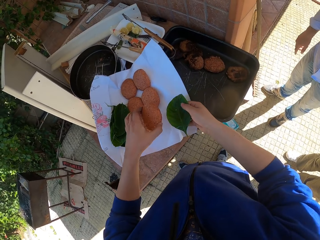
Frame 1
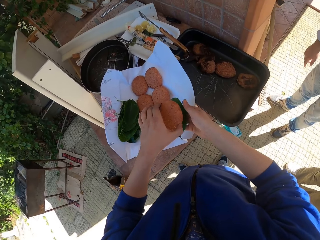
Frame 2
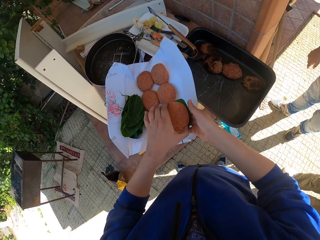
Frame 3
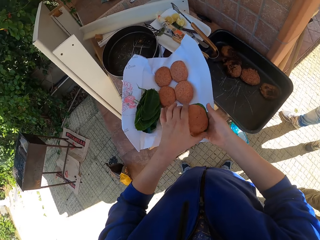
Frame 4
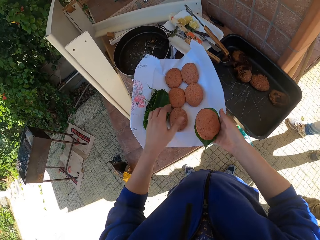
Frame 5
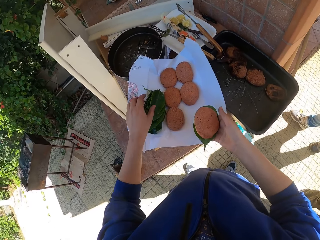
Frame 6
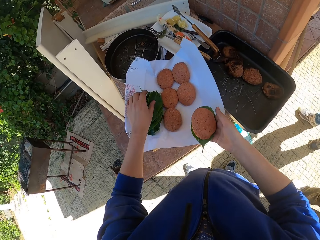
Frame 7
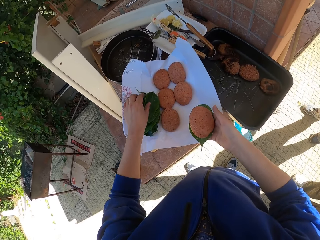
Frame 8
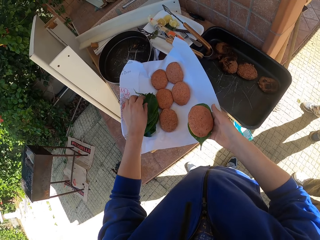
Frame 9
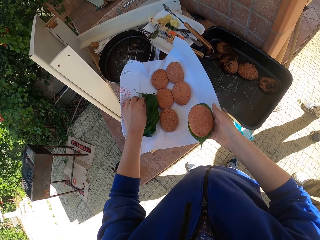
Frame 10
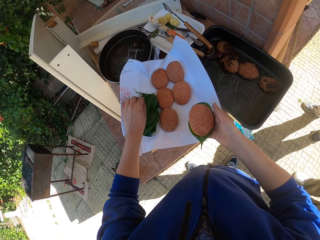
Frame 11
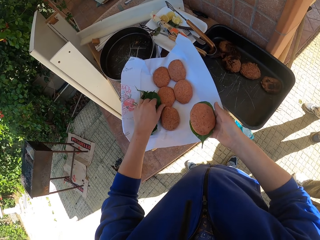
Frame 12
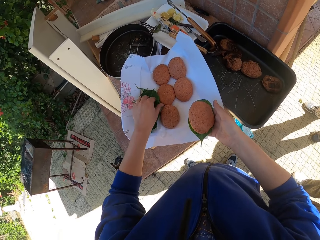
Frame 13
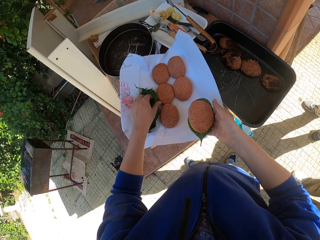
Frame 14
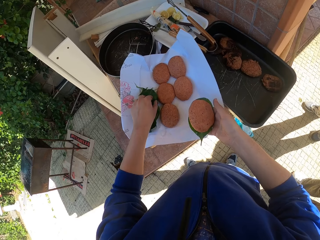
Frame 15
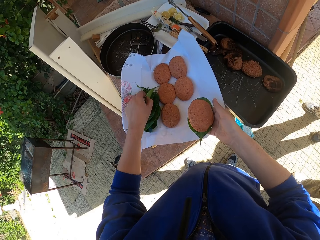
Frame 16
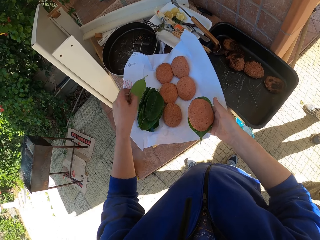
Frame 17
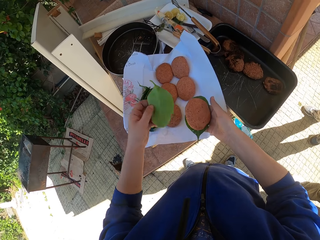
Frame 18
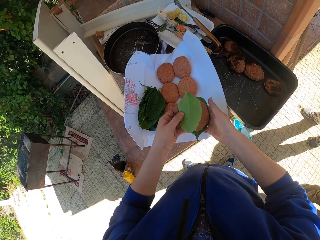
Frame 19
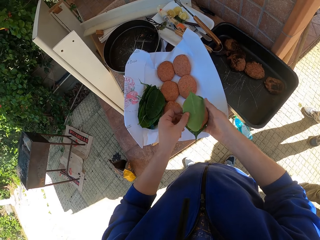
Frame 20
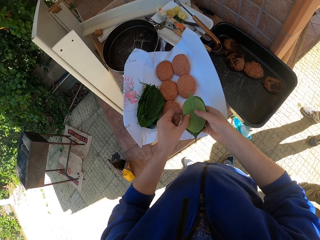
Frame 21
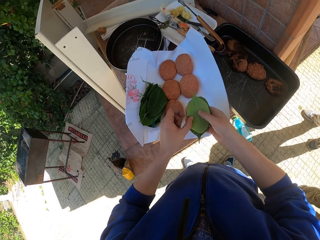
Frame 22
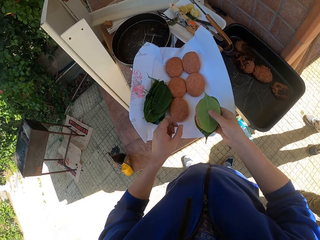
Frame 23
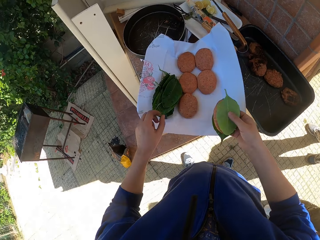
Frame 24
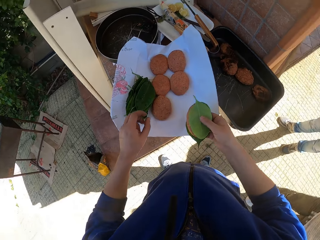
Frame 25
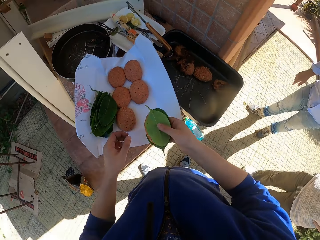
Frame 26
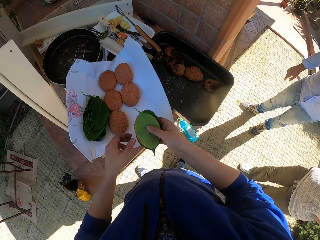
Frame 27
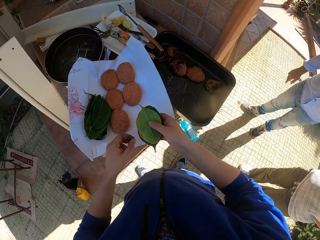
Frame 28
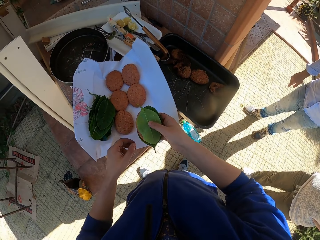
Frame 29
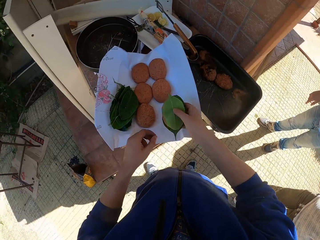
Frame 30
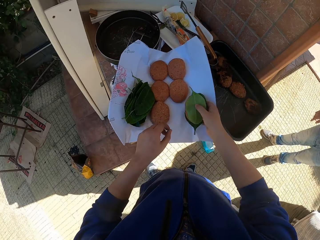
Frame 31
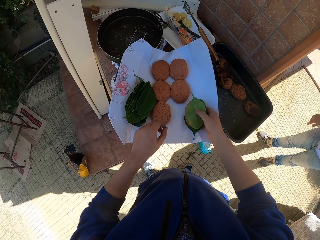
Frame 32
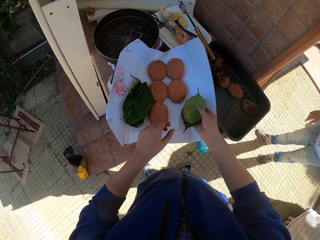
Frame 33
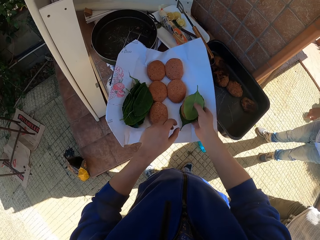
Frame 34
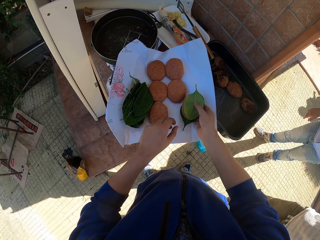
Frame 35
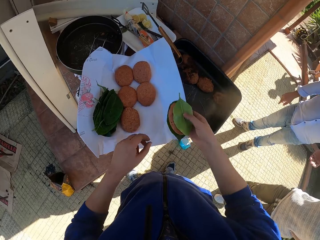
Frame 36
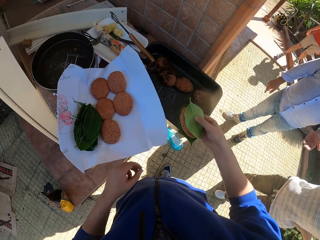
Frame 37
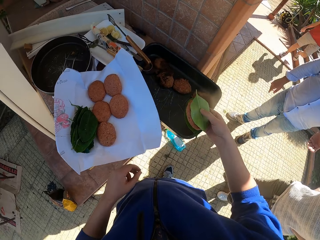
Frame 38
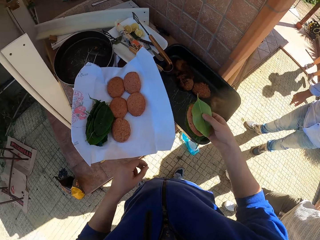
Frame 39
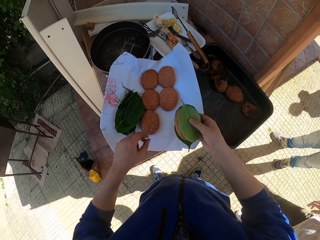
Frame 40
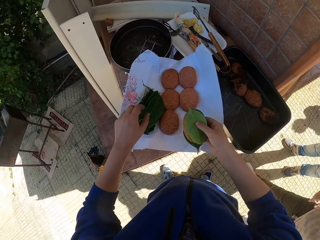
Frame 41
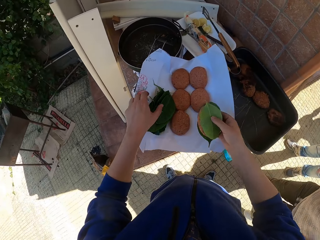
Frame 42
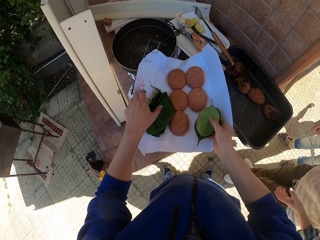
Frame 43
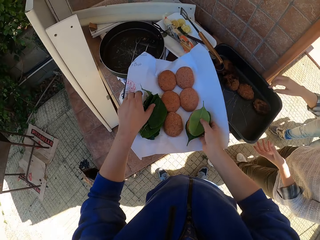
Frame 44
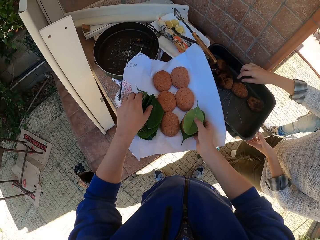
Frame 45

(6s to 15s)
A man stands beside the camera wearer. The camera wearer places the leaf underneath the patty. He lifts a leaf with his left hand. He places a leaf on the patty. He covers something. He places his thumb on the leaf above the patty. He drops the patty in-between the leaves on the table.

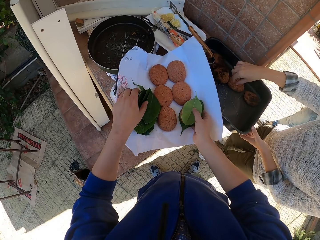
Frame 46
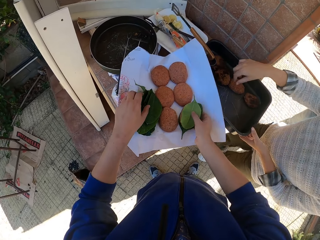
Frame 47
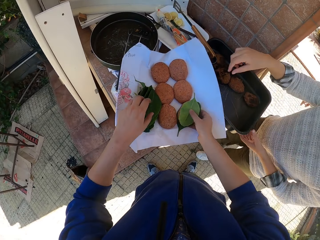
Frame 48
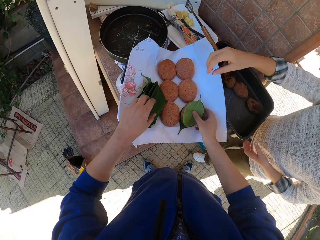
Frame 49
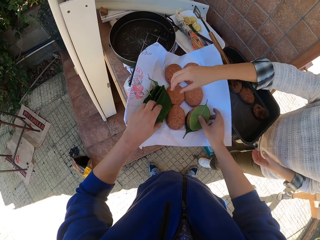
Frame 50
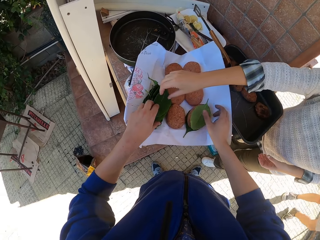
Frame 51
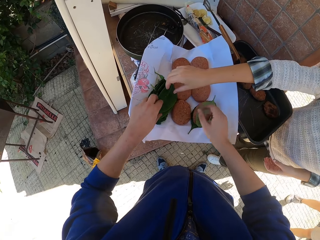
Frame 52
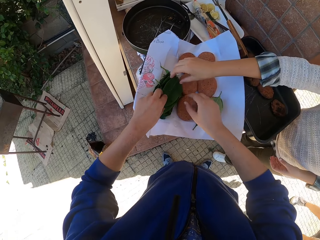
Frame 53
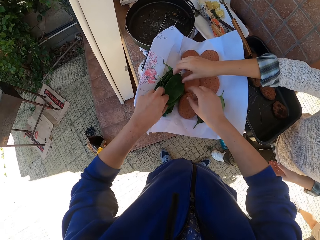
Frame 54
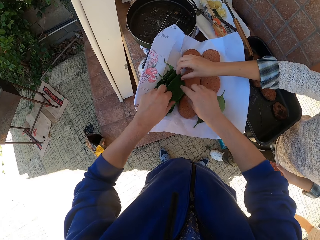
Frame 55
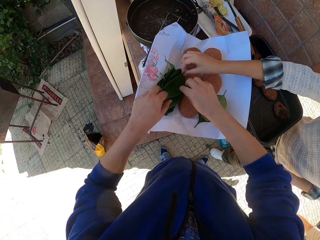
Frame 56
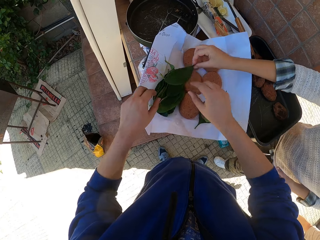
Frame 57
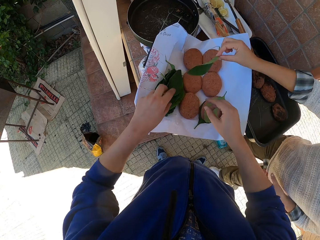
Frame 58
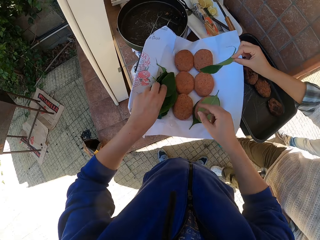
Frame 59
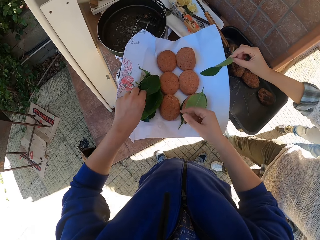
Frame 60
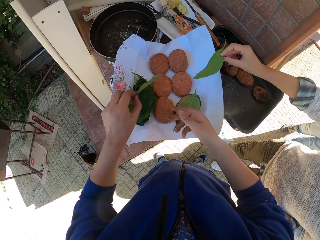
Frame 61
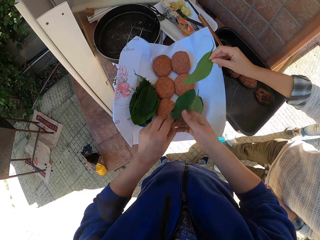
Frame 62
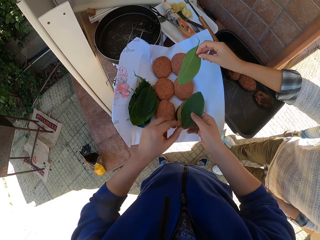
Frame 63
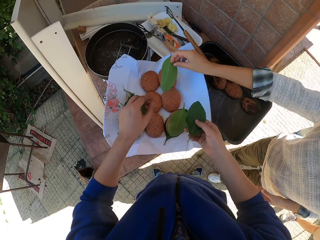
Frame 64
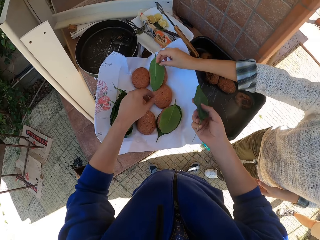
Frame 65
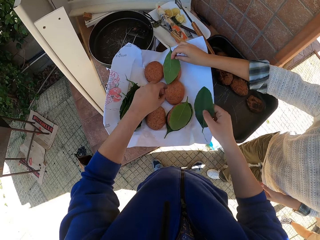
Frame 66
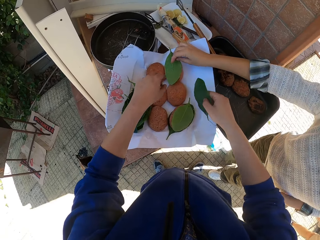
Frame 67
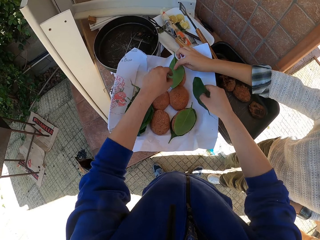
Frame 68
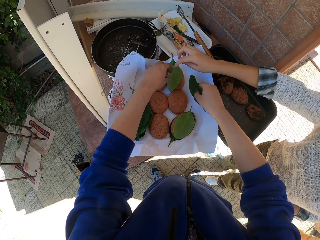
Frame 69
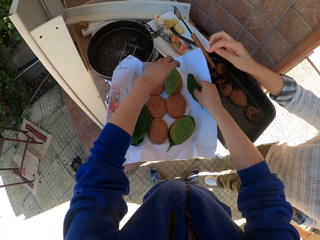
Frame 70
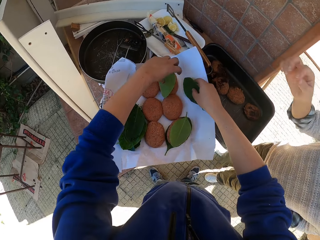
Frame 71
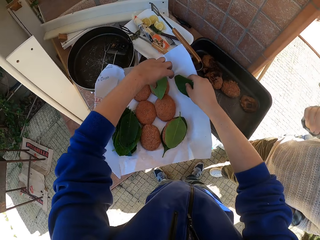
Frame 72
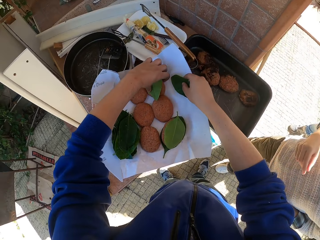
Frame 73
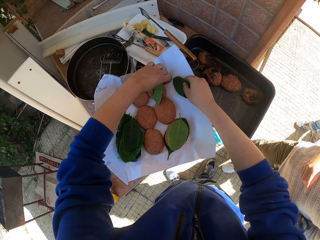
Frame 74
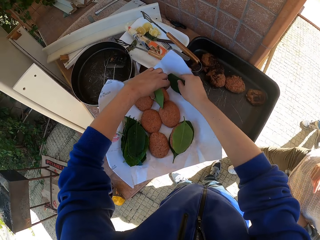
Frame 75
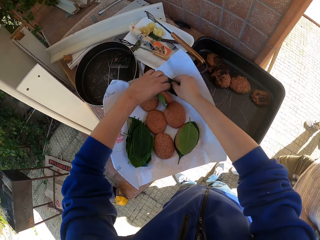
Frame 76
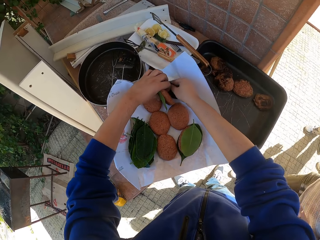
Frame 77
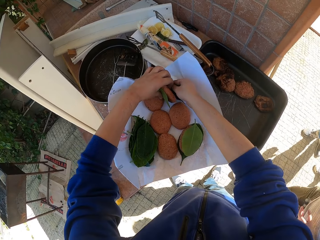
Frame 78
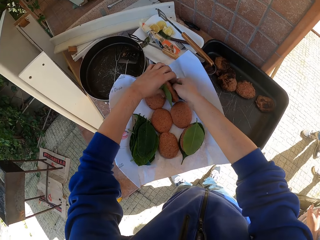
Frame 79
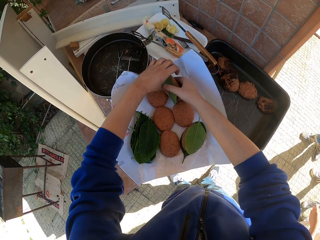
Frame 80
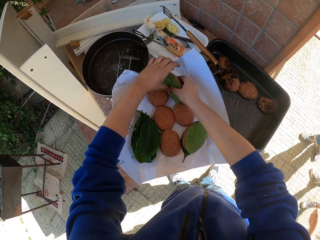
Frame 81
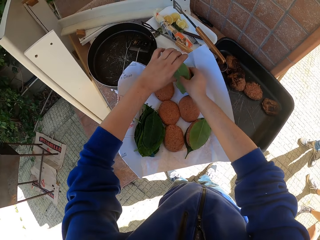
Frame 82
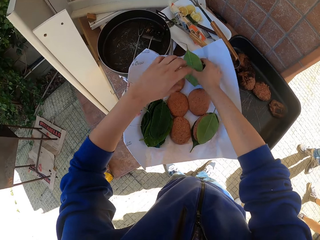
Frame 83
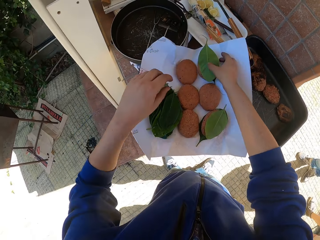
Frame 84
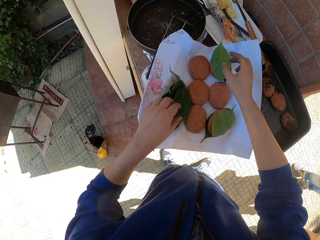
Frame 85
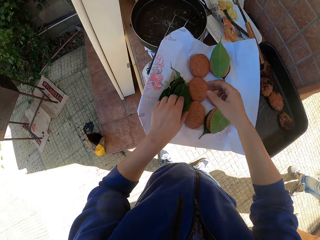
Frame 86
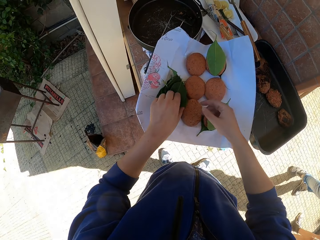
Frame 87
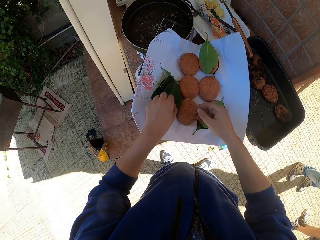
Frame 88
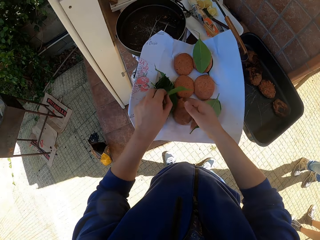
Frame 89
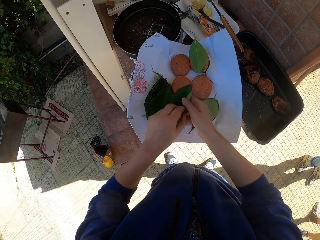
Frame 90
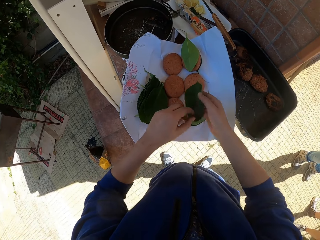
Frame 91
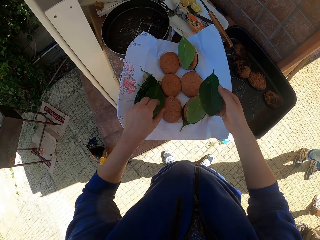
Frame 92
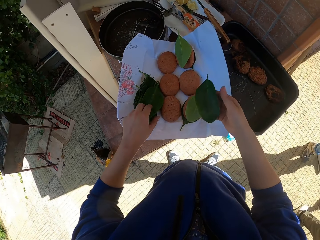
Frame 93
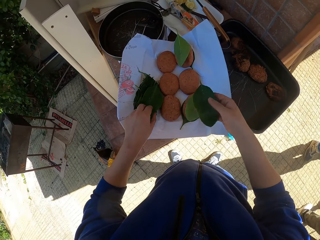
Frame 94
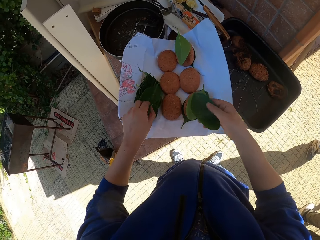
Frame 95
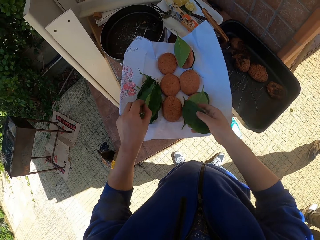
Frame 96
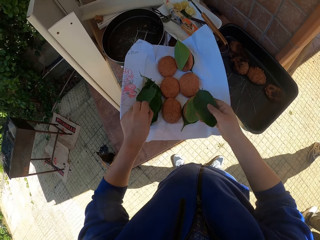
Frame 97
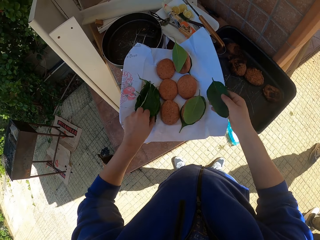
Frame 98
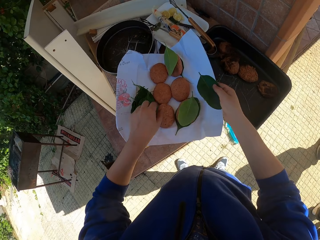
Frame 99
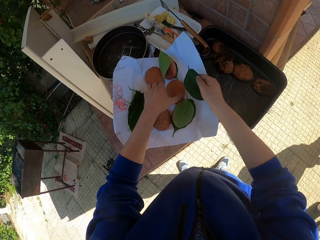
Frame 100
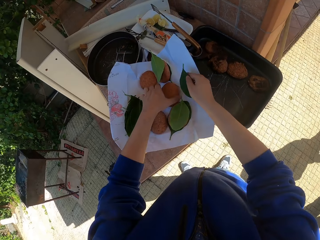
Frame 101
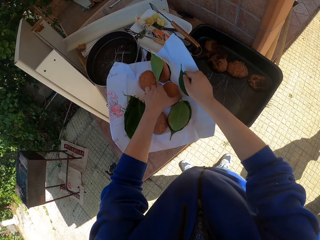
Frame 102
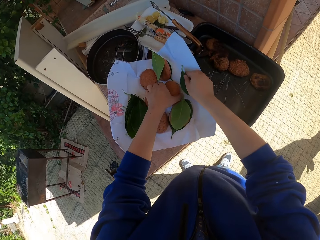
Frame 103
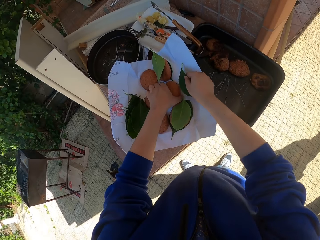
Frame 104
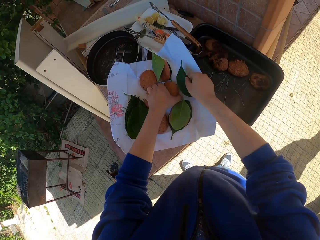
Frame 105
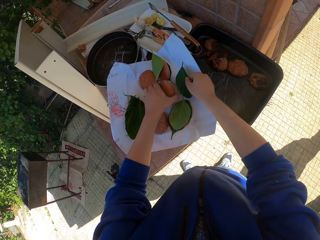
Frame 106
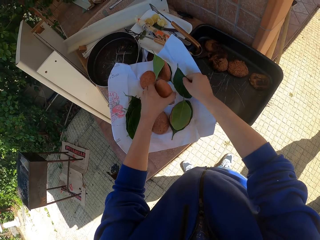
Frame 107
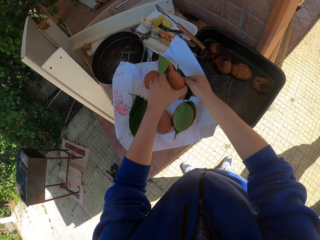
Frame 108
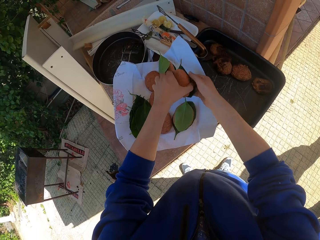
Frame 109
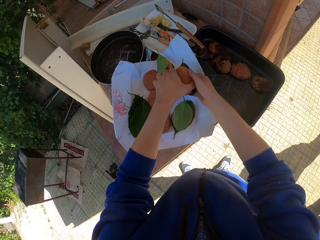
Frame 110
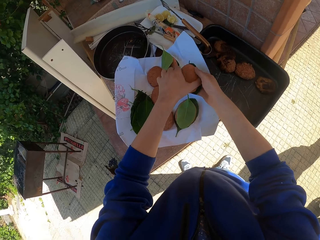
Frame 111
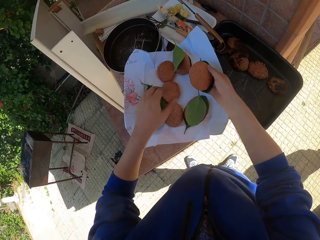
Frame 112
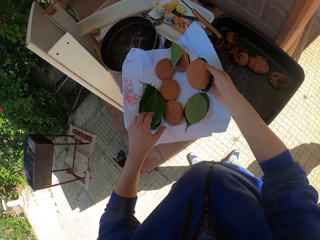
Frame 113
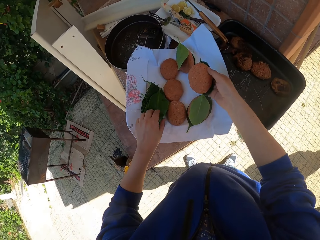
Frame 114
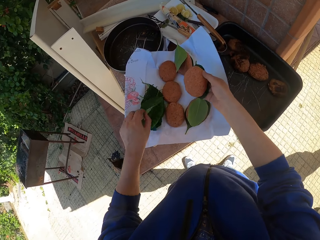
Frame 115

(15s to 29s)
The camera wearer places his left hand on the leaves. A woman moves around. The woman picks a leaf with her right hand. The camera wearer puts something on the paper. He places both hands above a stack of leaves. He lifts a leaf with his left hand and moves the leaf from his left hand to his right hand. The woman drops the leaf on the patty. The woman covers something. The camera wearer lifts the patty with his left hand. The woman moves around. The camera wearer places the patty on a leaf with his right hand. He drops the patty on the table with his right hand. He lifts a leaf with his left hand and moves the leaf from his left hand to his right hand. He lifts a leaf with his left hand. He drops the leaf on the table. He lifts the patty with his left hand. He places the patty on a leaf with his right hand.
